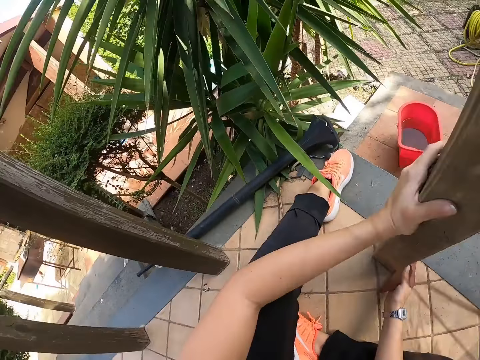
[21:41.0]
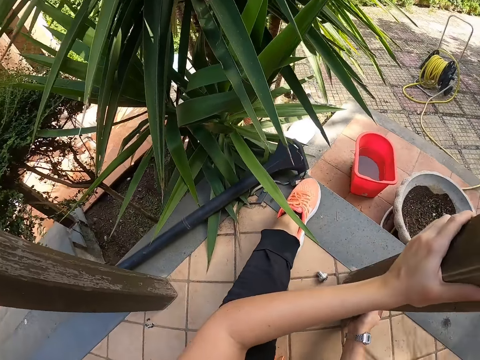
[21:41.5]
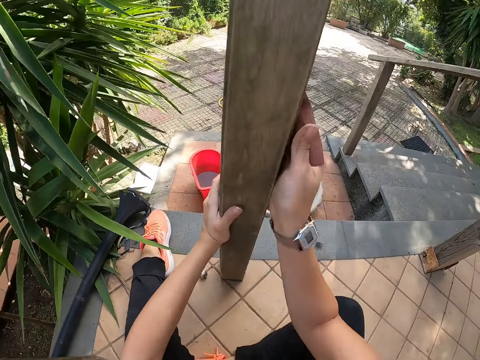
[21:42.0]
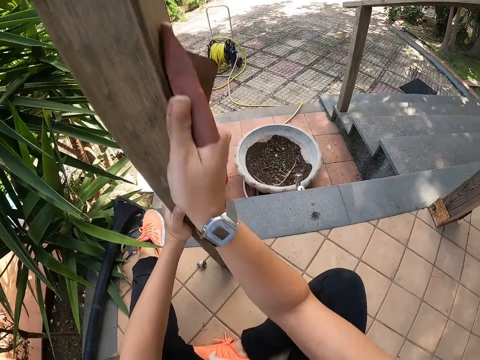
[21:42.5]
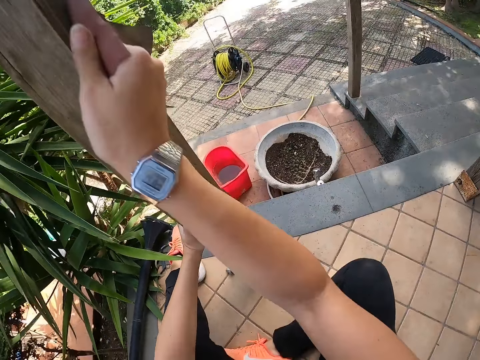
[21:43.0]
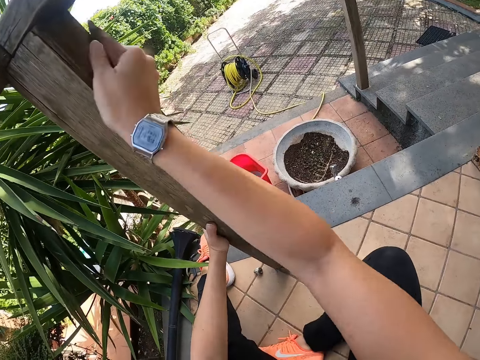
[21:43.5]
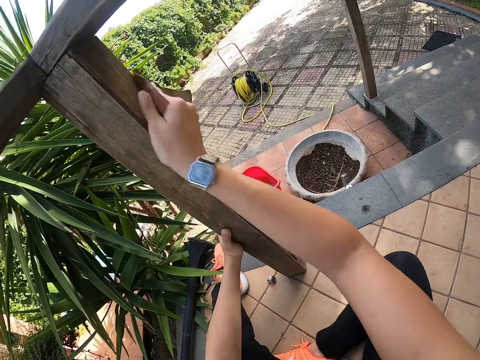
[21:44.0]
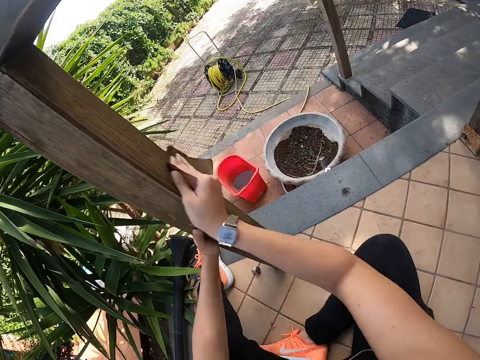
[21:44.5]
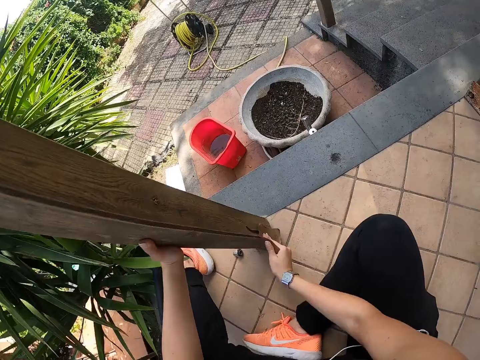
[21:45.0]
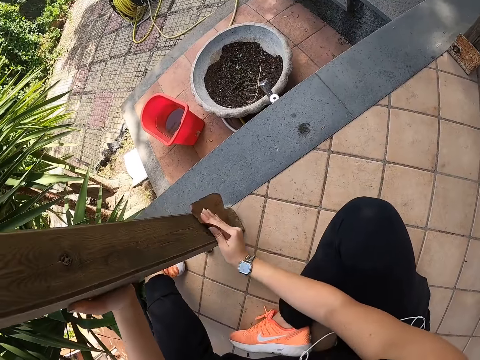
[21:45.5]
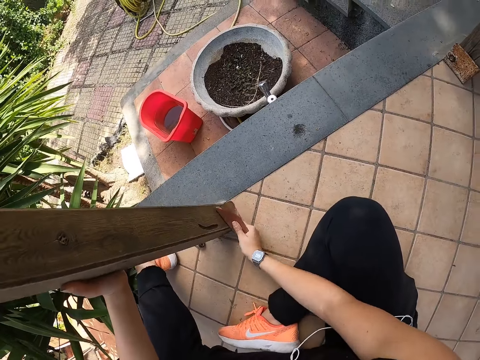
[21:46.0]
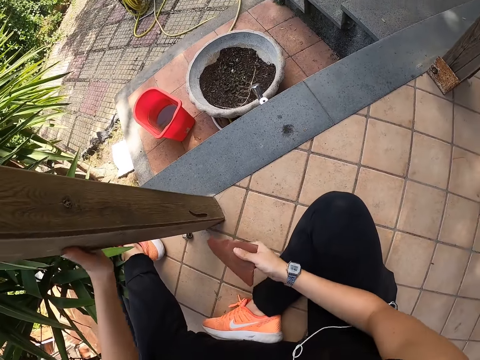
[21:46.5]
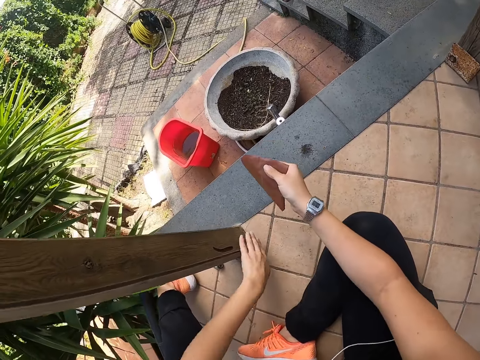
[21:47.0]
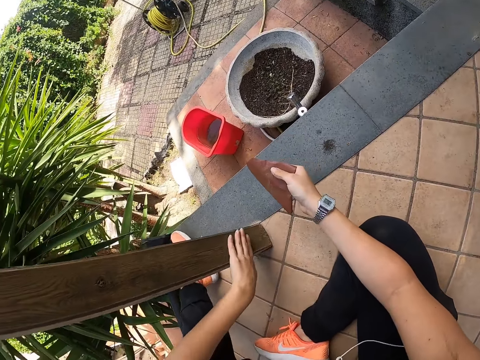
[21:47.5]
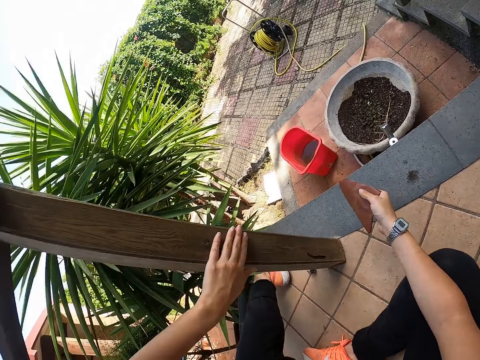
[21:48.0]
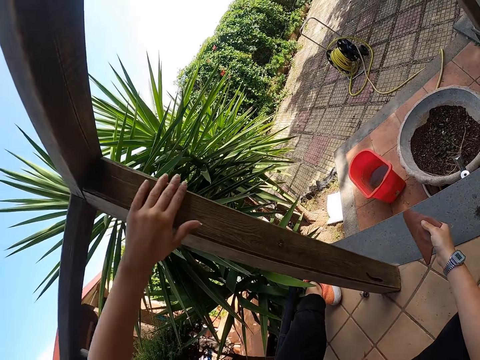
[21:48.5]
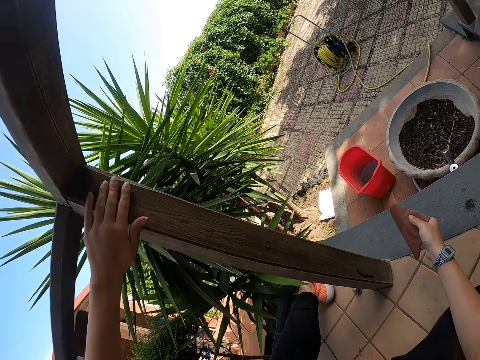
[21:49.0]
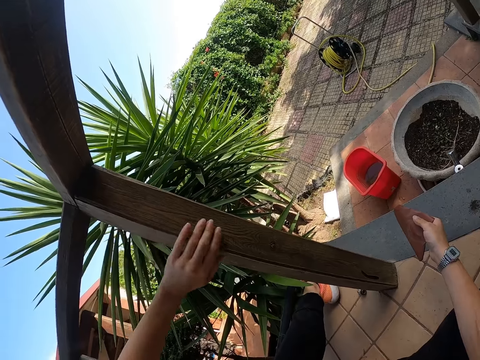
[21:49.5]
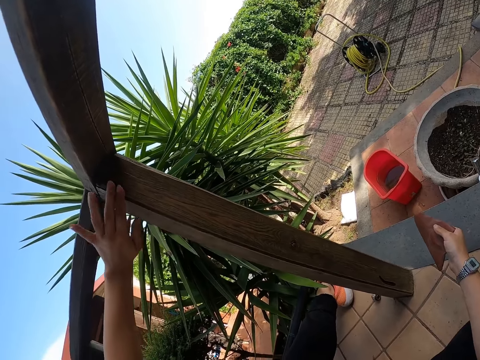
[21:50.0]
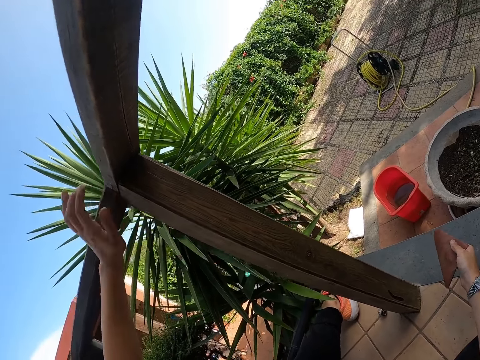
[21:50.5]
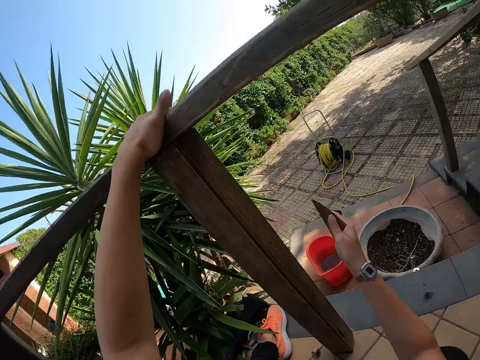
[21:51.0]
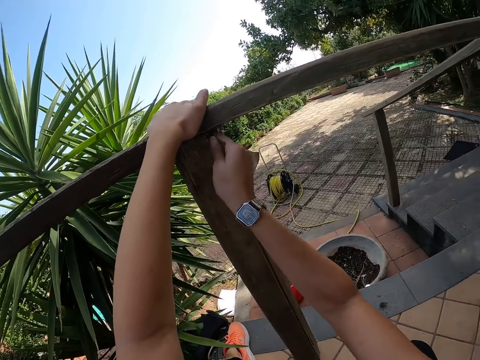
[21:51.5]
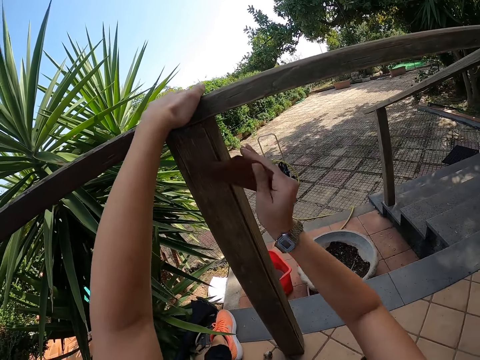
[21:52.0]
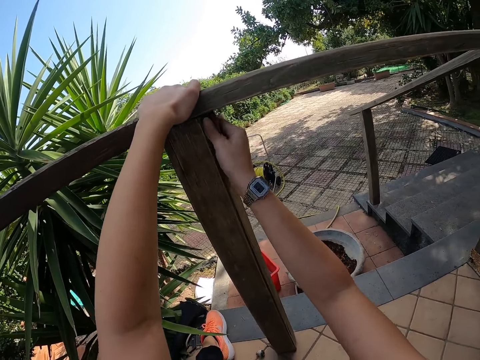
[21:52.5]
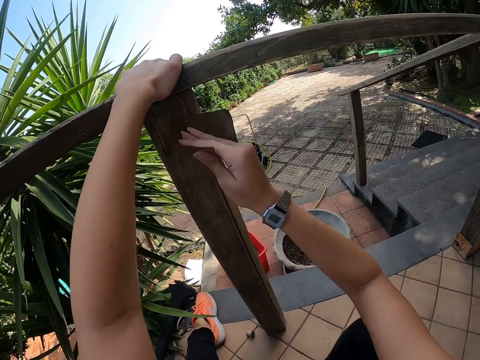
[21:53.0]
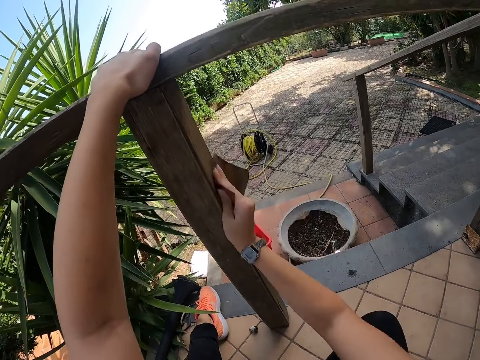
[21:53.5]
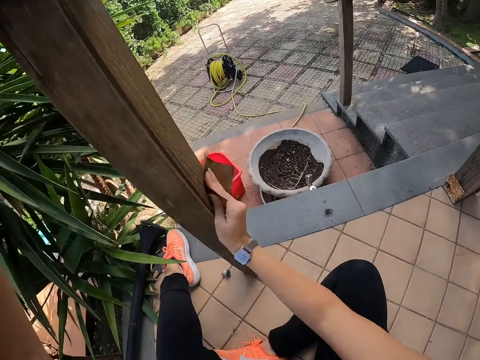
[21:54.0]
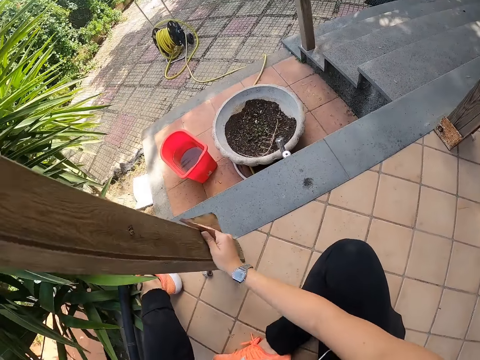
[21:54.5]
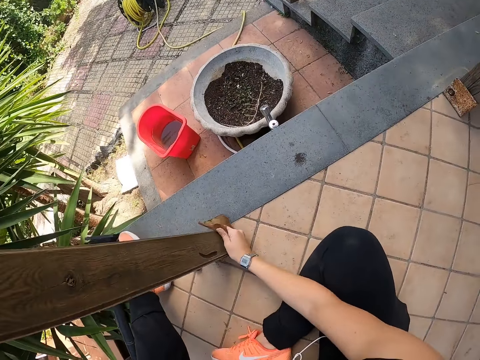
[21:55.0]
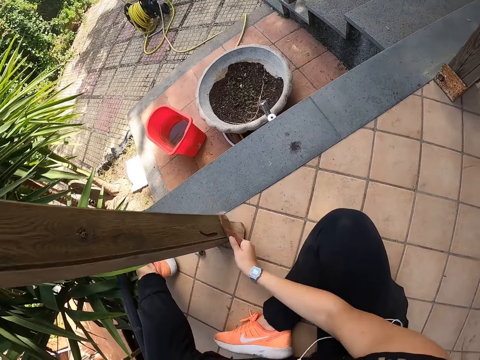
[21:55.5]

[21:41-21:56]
The camera wearer strokes the front porch with her left hand. She holds the front porch with her left hand and smoothens the front porch with the sandpaper in her right hand.

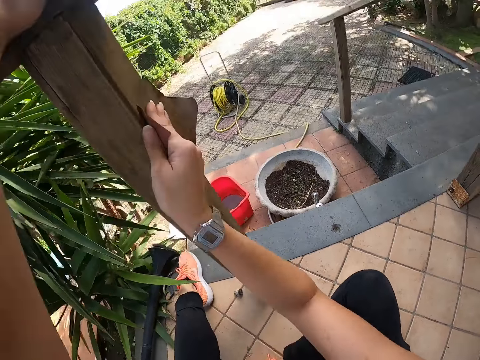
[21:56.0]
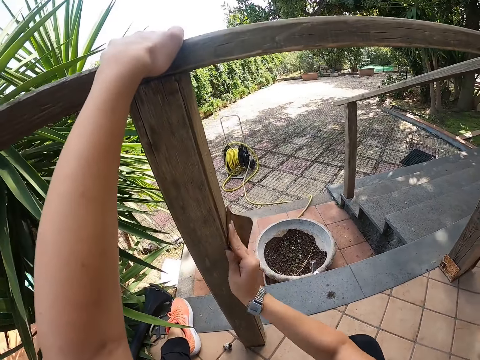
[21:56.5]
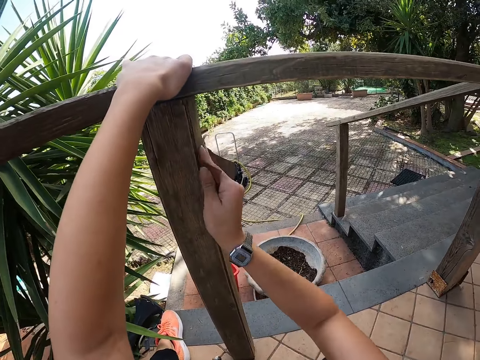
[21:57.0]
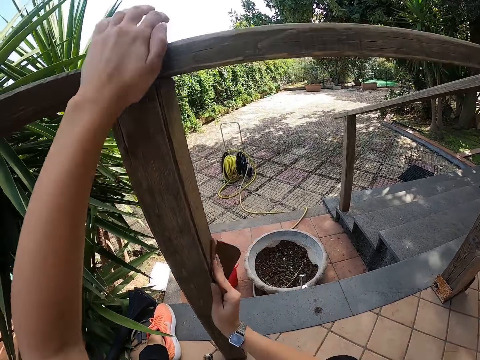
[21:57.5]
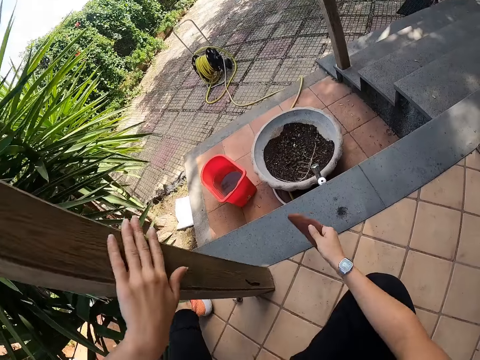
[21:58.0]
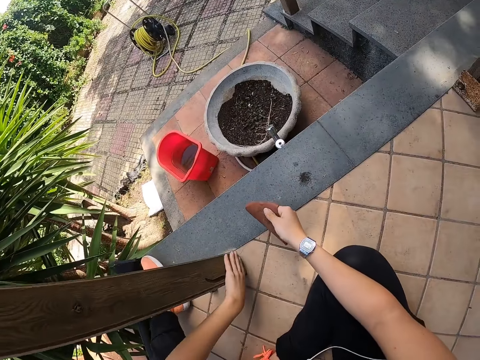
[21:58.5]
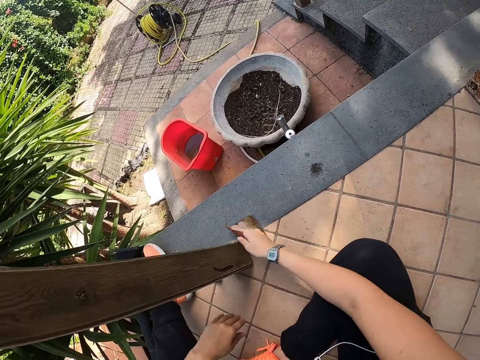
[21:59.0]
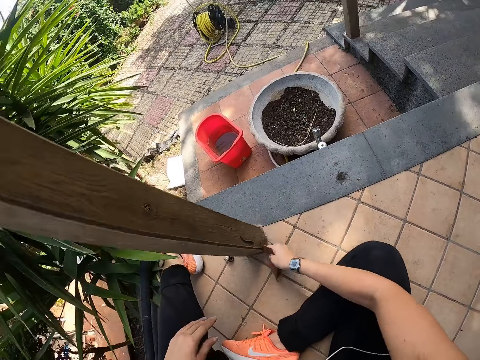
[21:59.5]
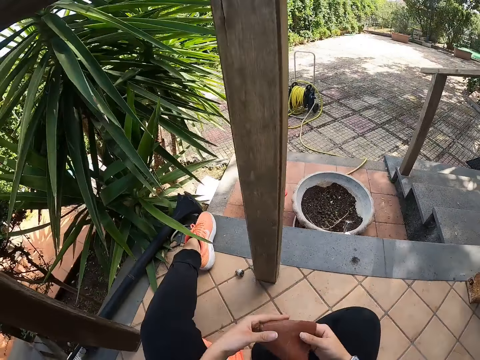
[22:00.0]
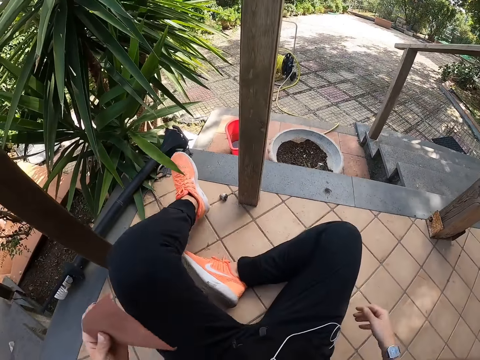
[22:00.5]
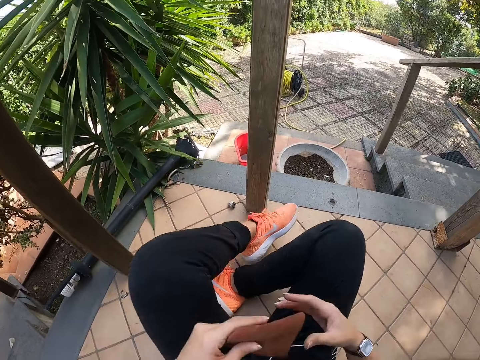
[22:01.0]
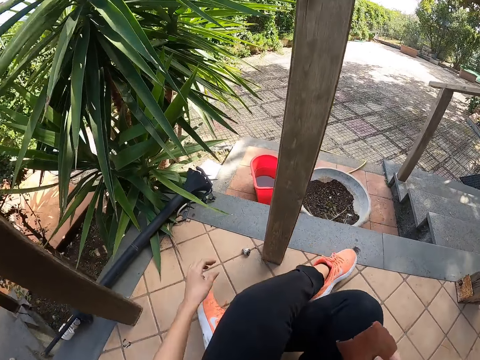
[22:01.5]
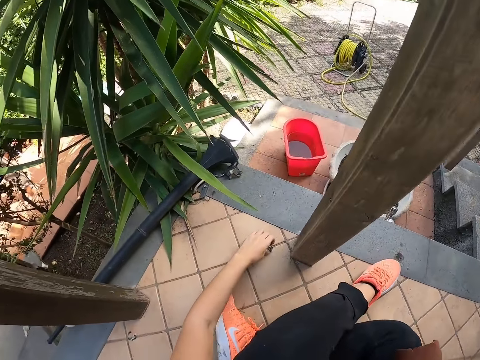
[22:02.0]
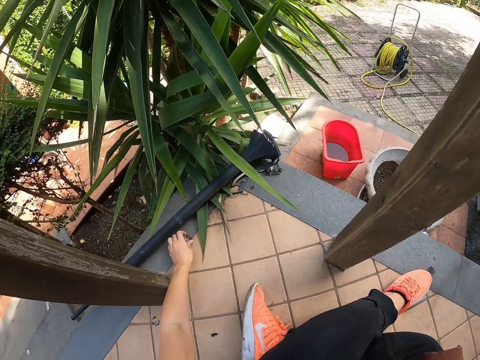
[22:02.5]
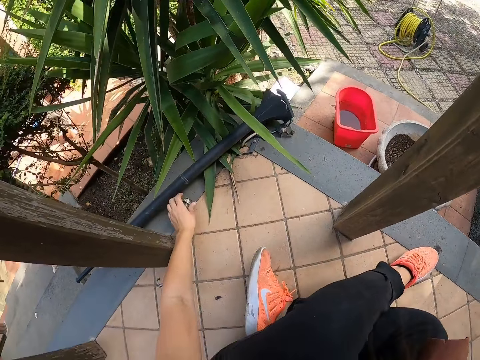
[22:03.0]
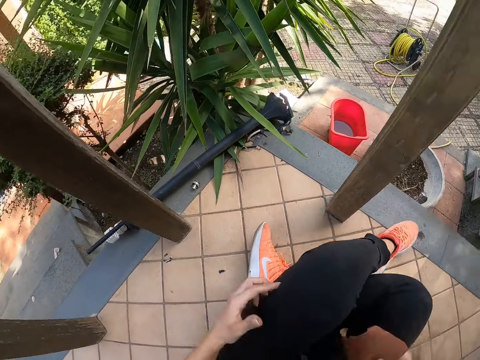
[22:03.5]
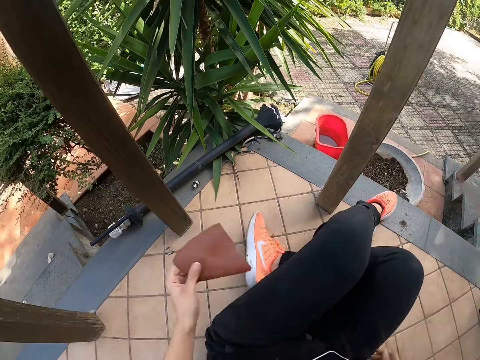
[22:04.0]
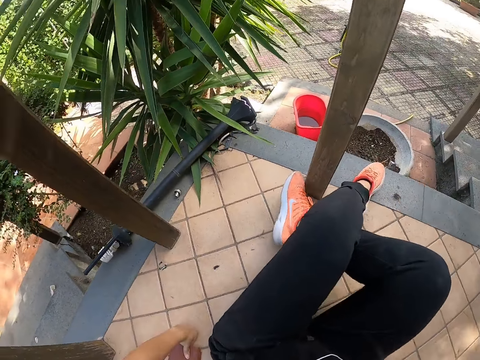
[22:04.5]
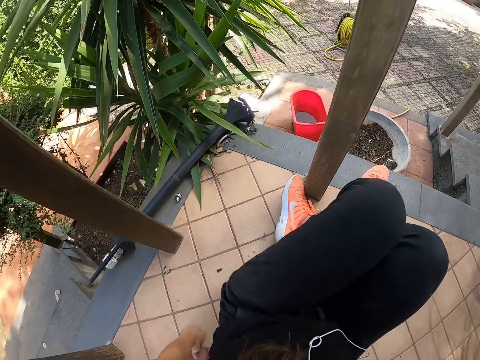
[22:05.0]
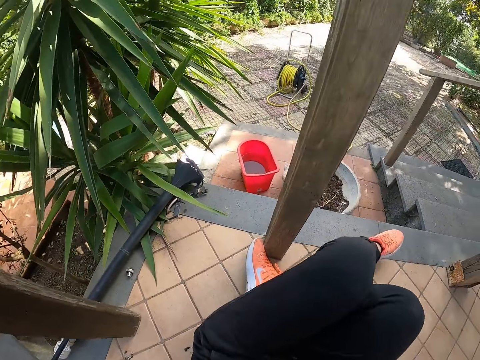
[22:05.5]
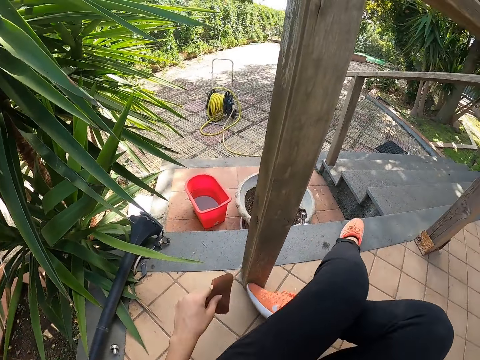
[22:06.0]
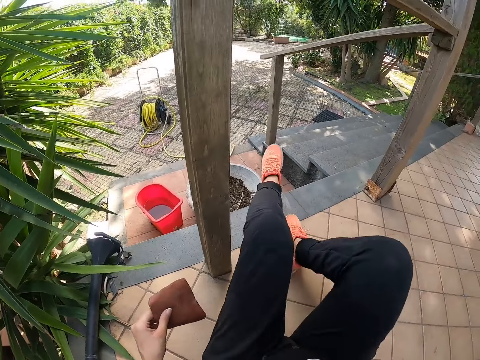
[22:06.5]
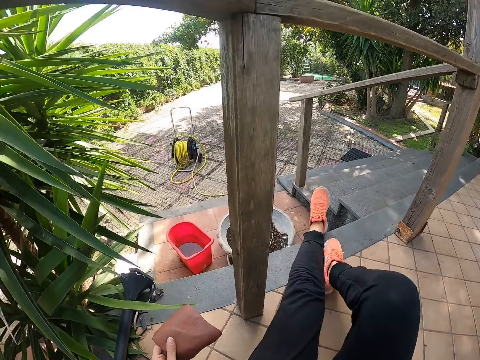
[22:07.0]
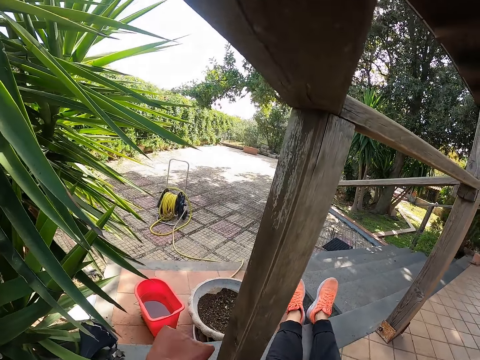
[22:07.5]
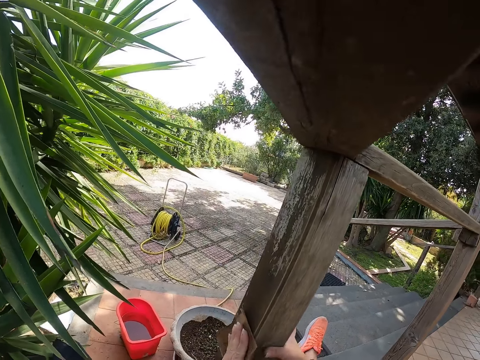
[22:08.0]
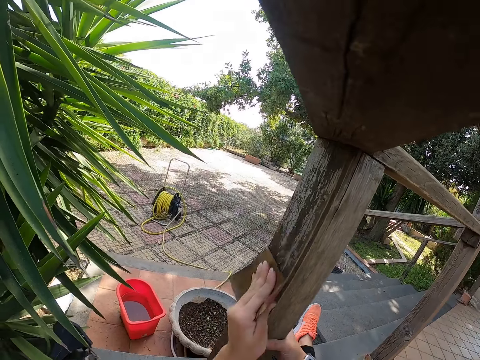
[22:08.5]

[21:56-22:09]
The camera wearer strokes the front porch with her left hand. She smoothens the front porch with the sandpaper in her right hand. She passes the sandpaper from her right hand to her left hand. She adjusts herself on the floor. She passes the sandpaper from her left hand to her right hand. She picks up a bolt on the floor with her left hand. She puts the bolt on the floor. She passes the sandpaper from her right hand to her left hand. She adjusts herself on the floor. She smoothens the front porch with the sandpaper in her left hand. She holds the front porch with her right hand.
